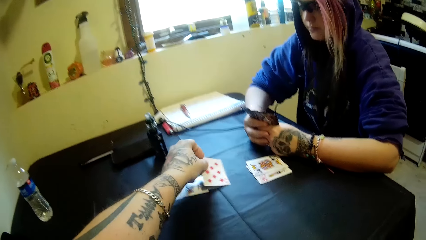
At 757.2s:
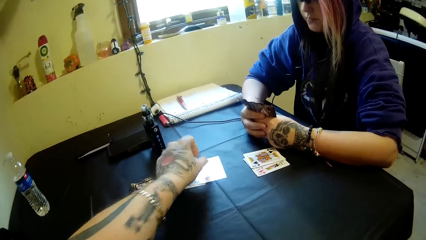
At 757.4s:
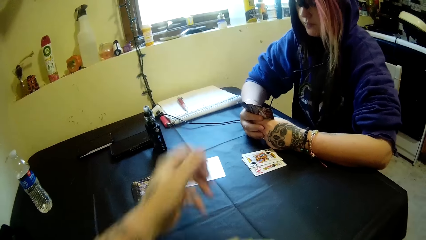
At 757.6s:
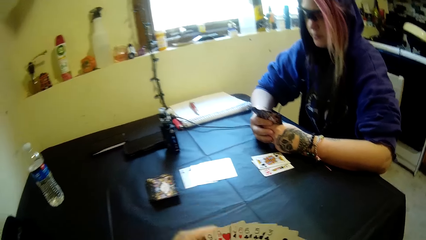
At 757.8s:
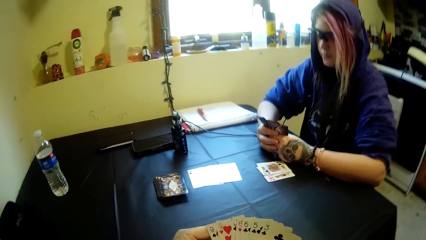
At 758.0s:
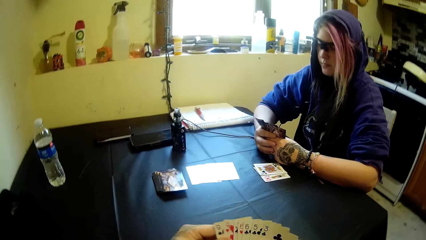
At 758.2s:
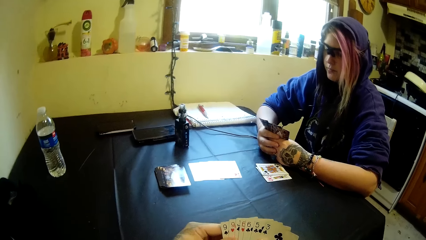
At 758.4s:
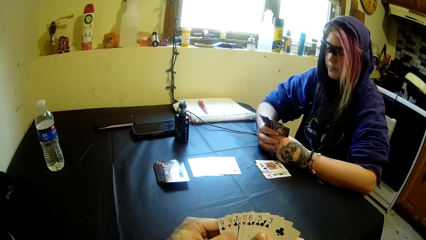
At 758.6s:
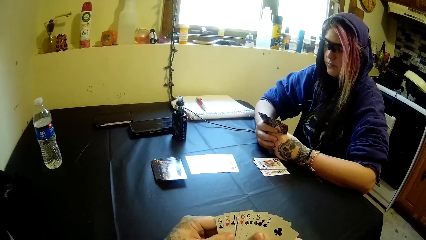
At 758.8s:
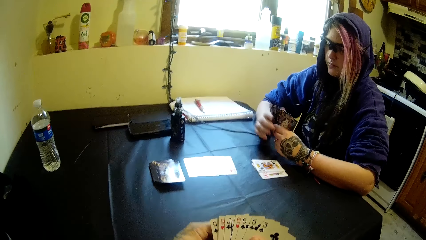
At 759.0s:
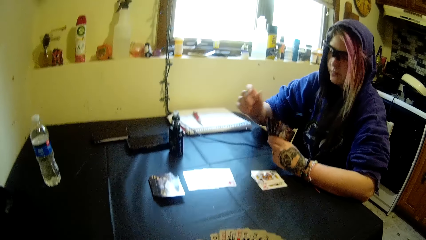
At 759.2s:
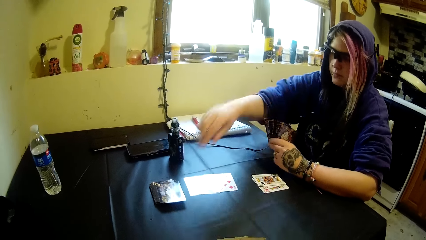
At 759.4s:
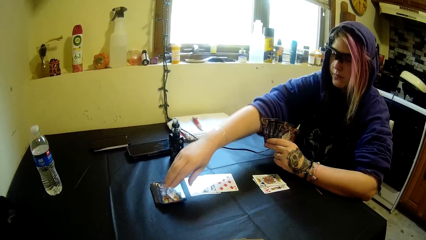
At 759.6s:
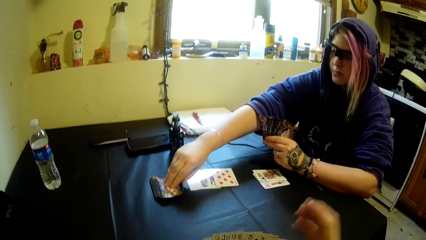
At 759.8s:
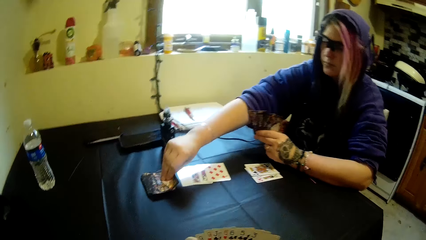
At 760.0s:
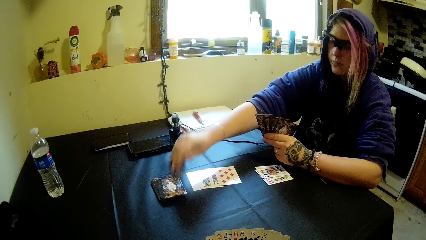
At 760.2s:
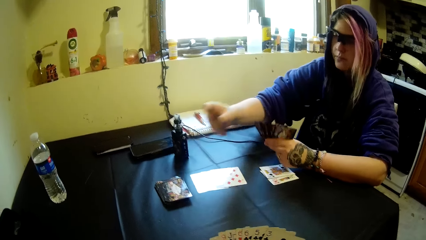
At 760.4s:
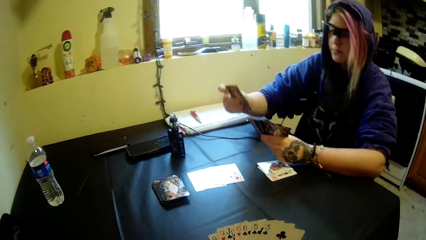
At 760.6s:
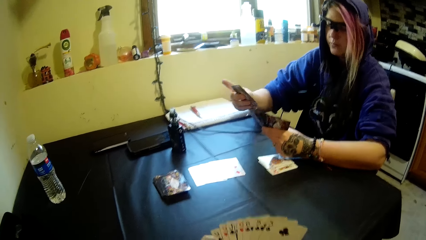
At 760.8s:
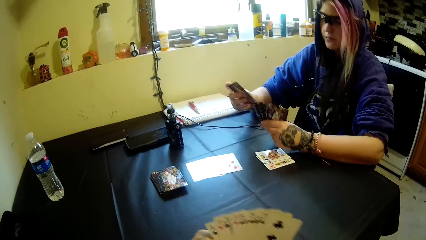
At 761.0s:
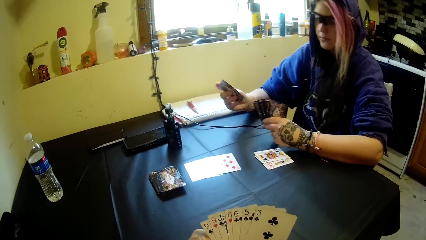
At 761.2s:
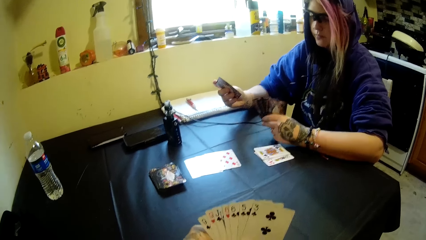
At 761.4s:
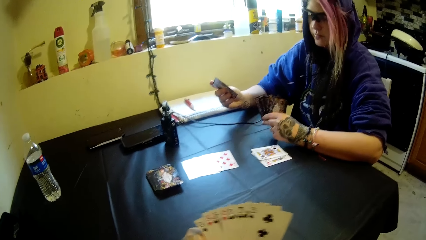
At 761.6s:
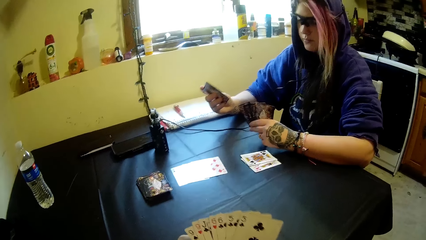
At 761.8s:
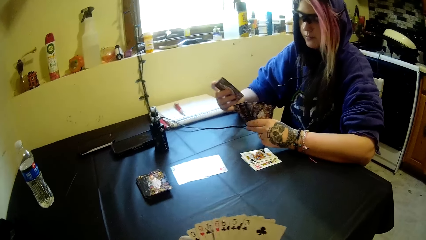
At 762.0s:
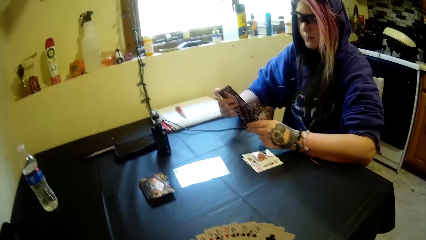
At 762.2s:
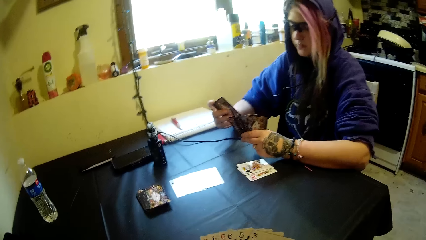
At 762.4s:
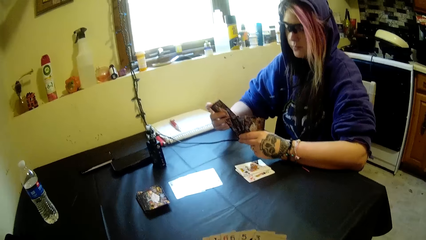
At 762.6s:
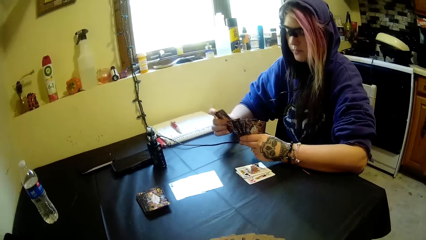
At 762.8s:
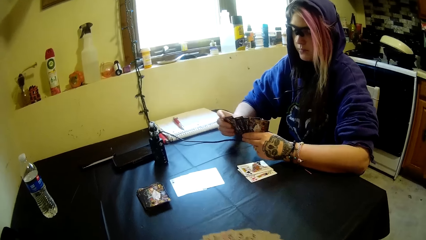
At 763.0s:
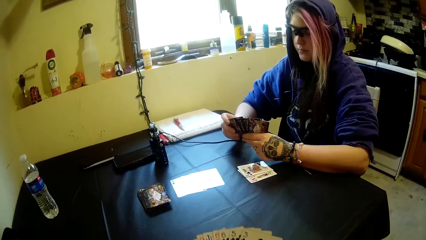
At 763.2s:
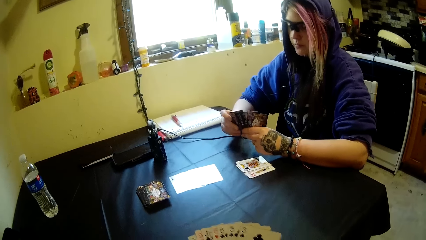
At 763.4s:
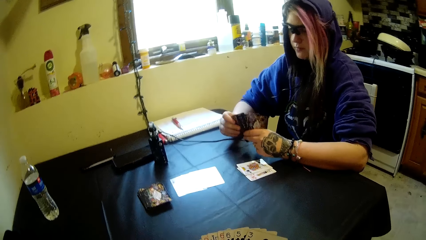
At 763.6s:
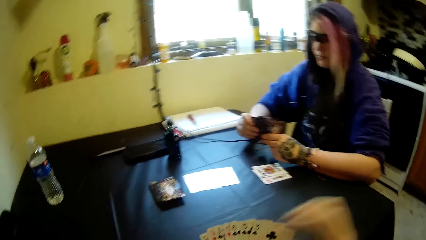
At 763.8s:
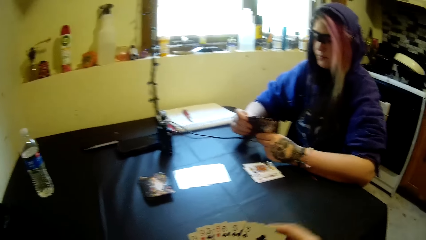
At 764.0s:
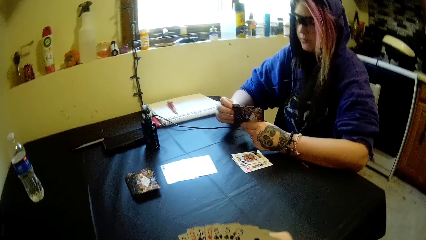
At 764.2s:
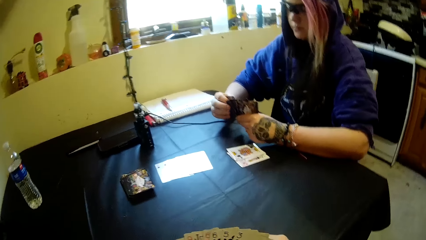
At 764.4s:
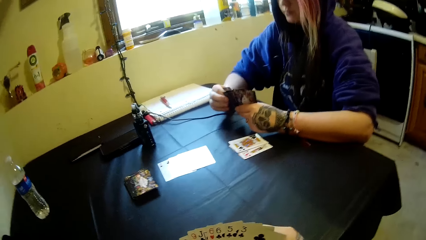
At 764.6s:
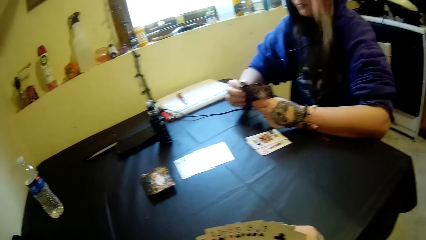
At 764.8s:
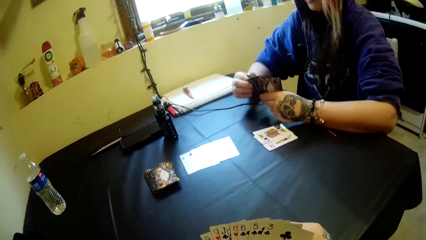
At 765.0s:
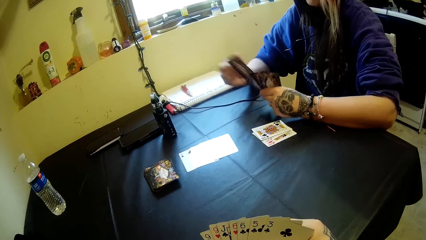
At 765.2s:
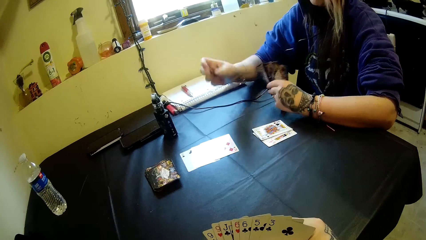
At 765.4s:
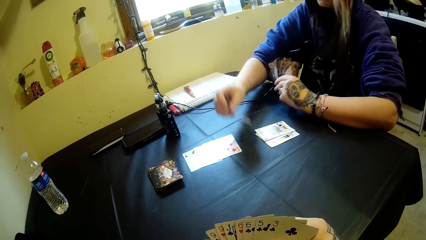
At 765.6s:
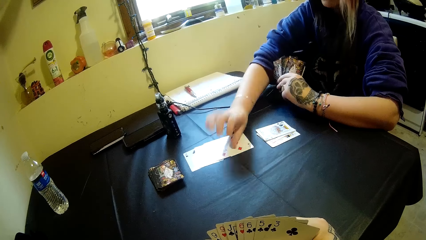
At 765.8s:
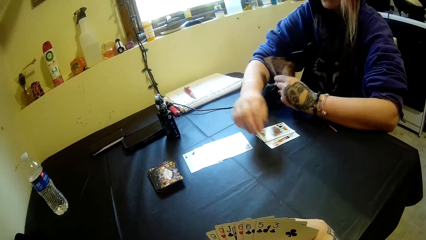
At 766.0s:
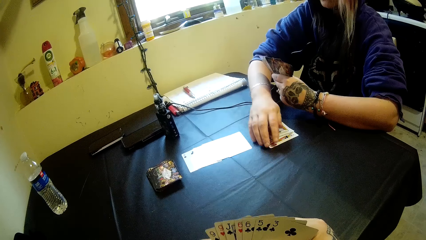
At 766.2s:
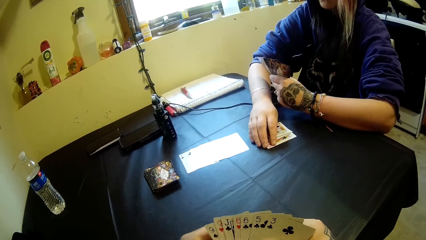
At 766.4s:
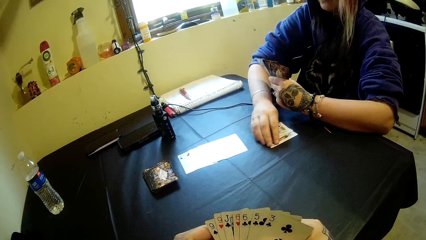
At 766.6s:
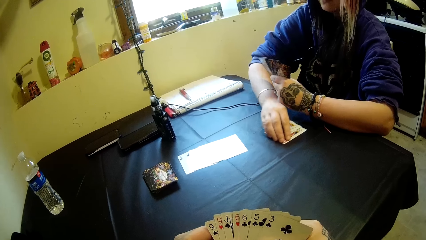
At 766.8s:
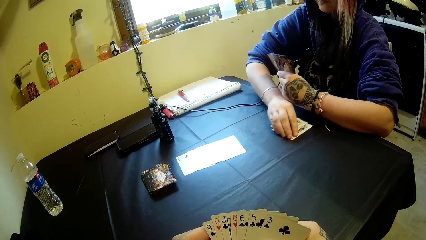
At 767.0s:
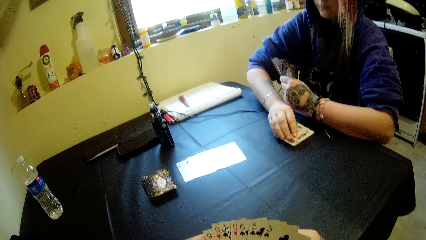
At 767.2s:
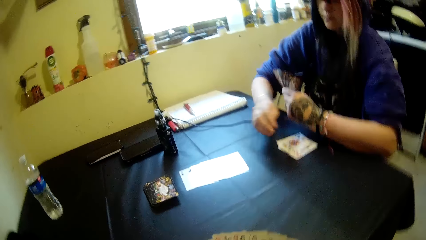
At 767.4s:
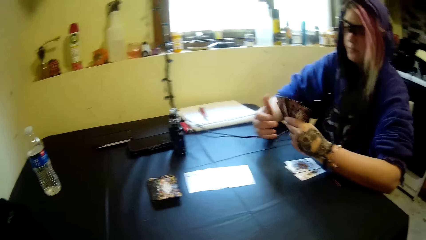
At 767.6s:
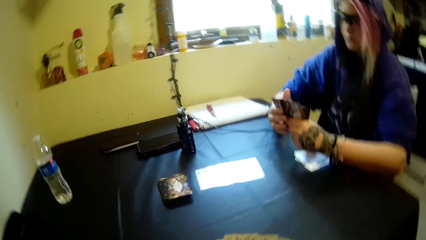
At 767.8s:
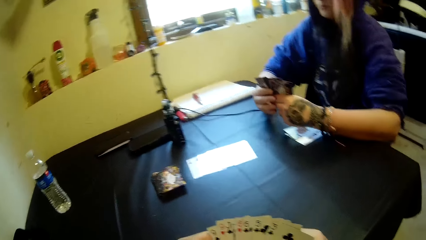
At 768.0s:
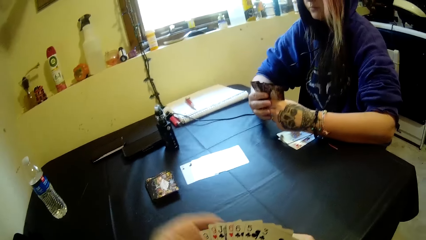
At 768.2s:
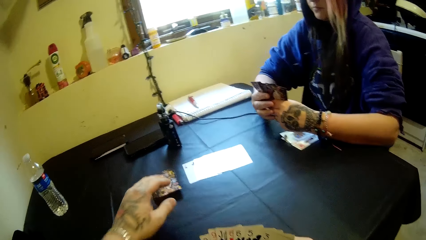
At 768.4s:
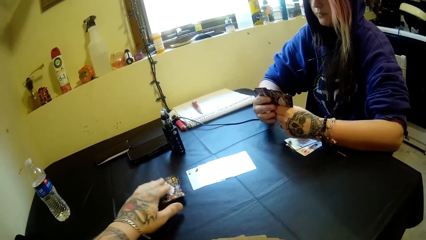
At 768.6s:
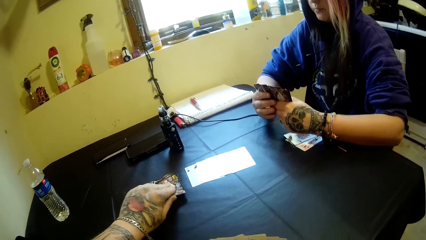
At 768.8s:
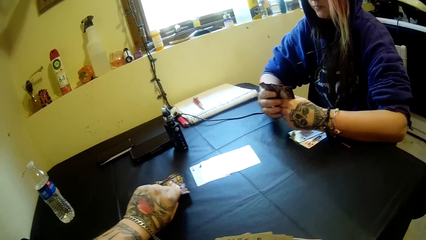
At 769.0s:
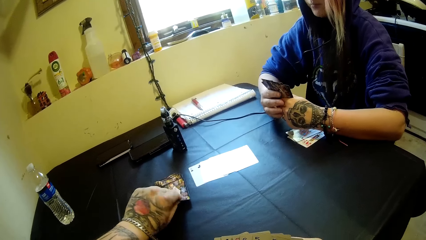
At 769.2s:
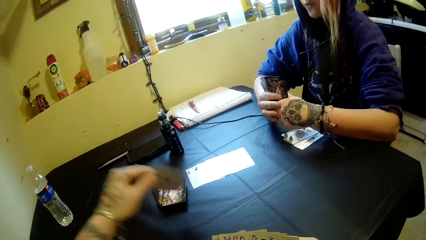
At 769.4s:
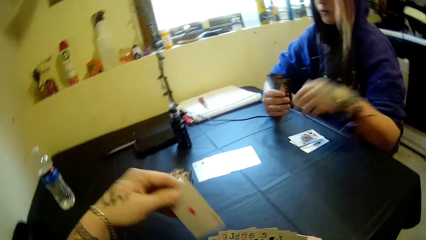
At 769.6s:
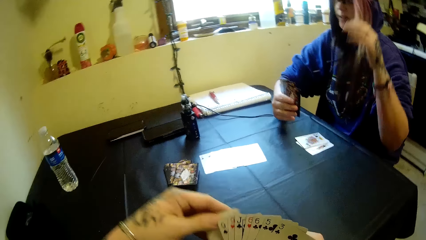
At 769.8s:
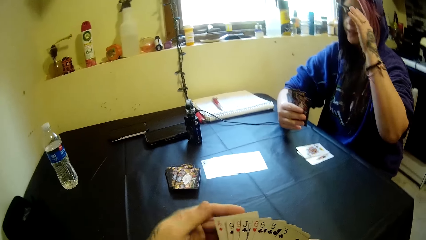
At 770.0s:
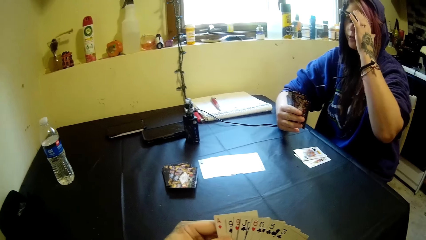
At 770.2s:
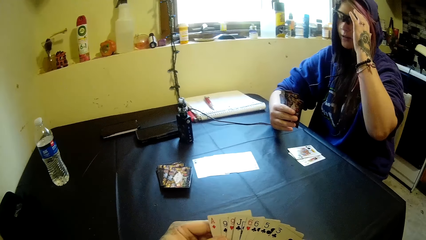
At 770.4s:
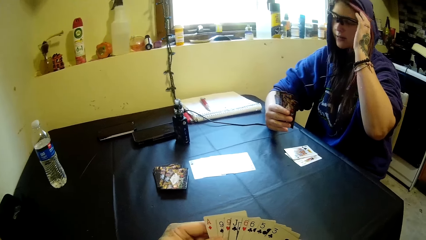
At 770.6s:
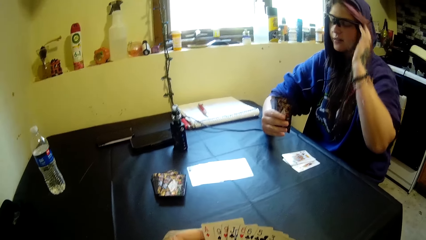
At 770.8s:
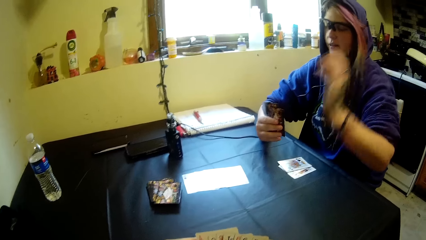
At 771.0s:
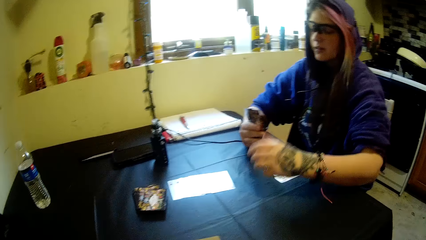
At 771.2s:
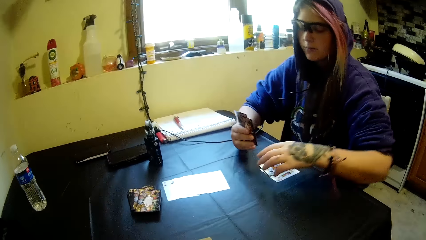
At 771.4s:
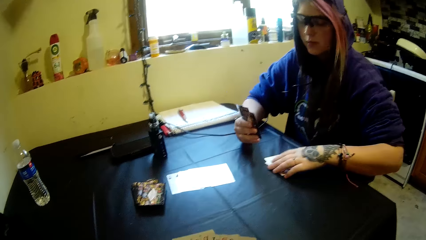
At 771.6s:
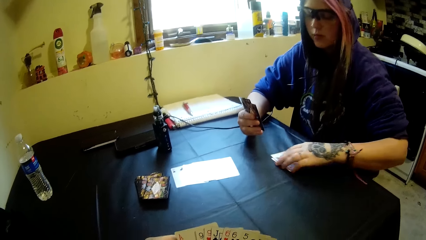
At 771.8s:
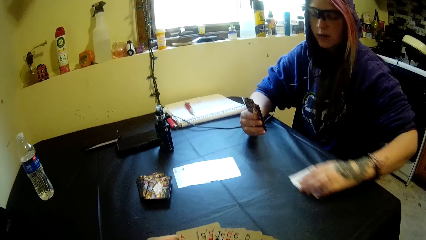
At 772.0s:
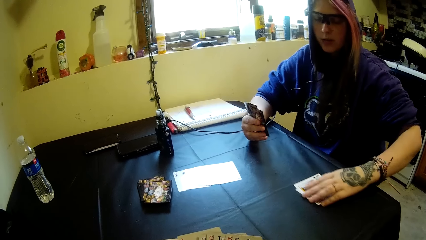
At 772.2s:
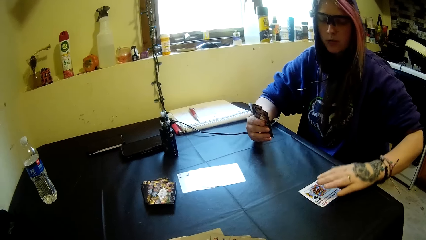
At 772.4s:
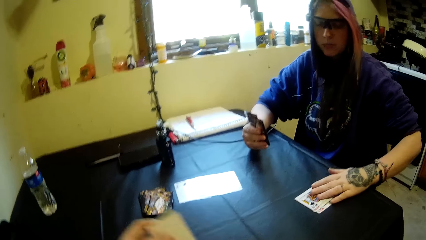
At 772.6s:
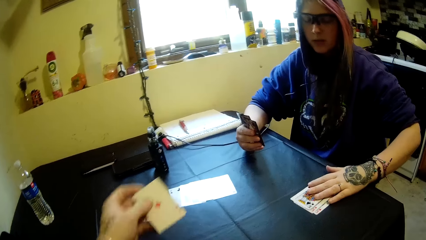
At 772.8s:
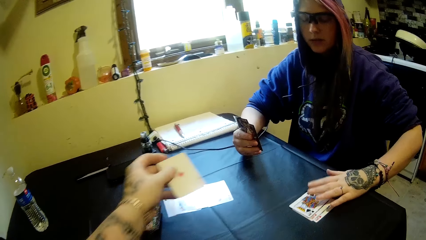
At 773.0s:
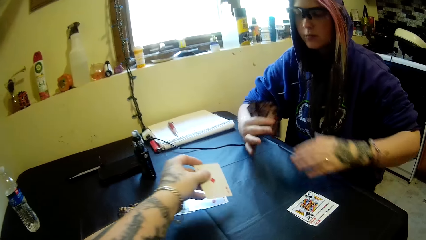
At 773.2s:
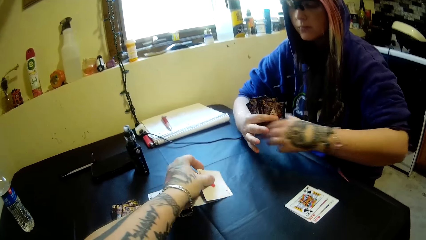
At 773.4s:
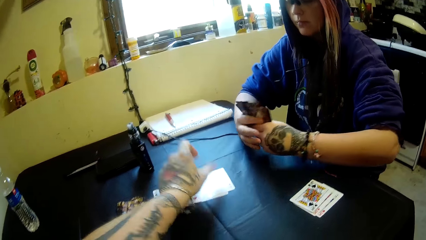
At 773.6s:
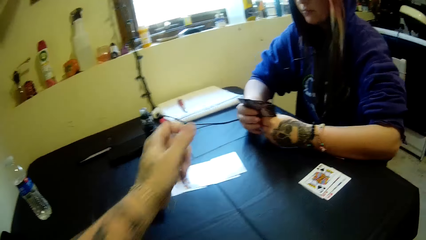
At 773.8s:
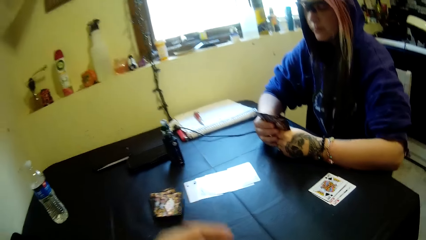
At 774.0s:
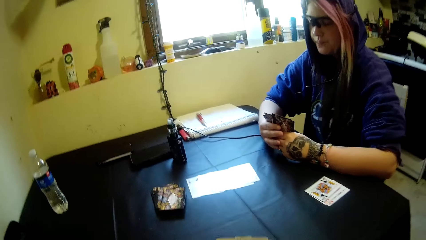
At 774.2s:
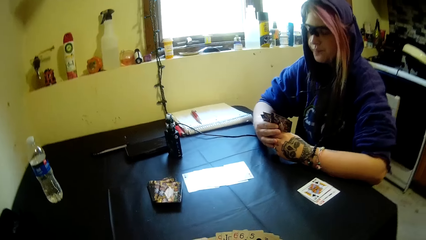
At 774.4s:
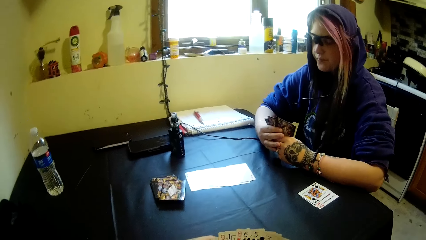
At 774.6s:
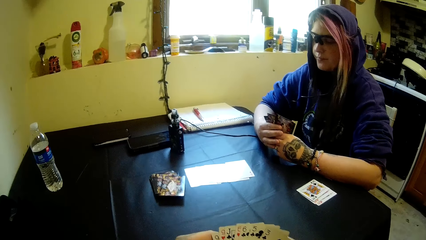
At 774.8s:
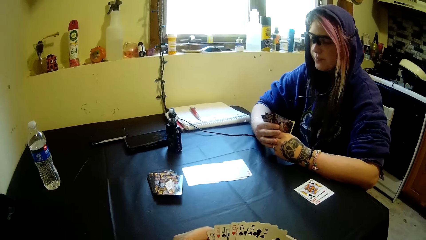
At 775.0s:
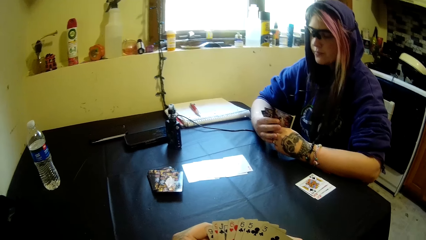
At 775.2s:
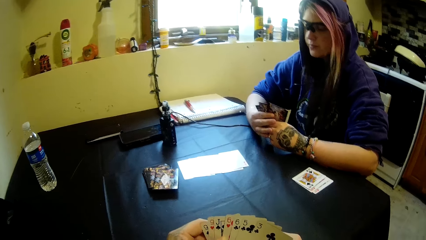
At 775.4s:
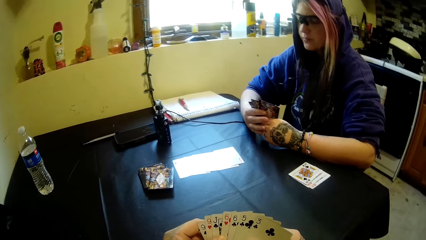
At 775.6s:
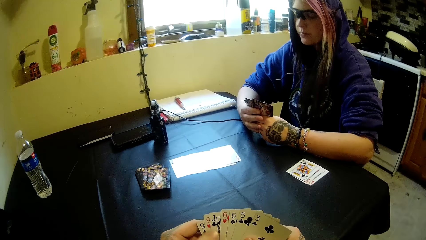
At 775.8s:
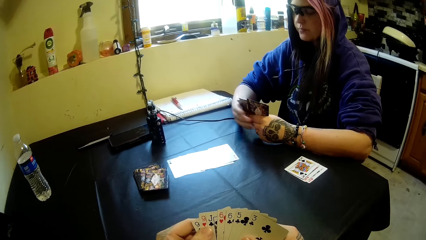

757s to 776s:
The camera wearer drops a card on the table. A woman picks a card from the table. The woman drops the card on the table. The woman adjusts some cards on the table. The camera wearer picks a card from the table. The woman adjusts some cards on the table. The camera wearer drops a card on the table.
